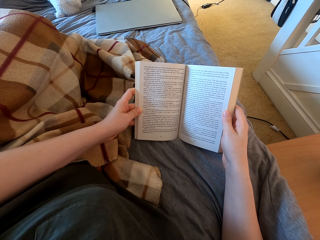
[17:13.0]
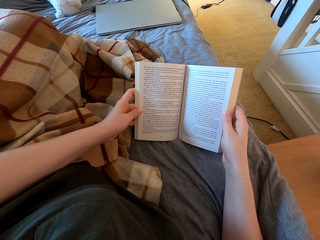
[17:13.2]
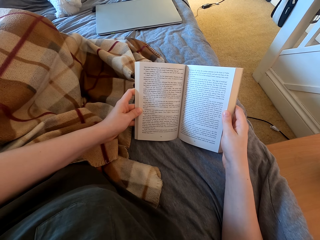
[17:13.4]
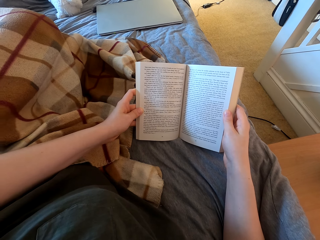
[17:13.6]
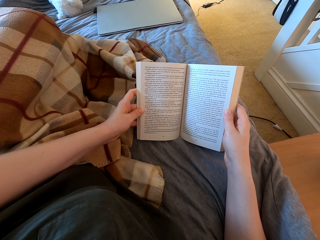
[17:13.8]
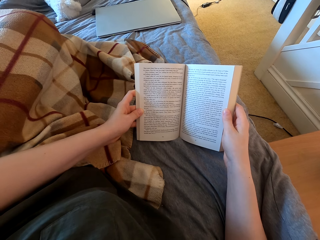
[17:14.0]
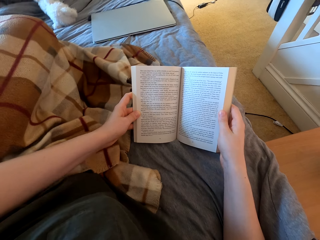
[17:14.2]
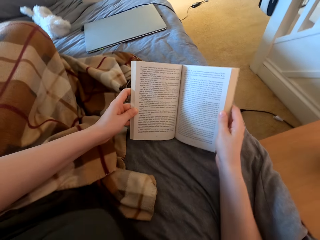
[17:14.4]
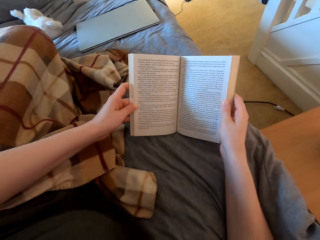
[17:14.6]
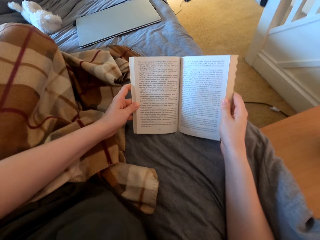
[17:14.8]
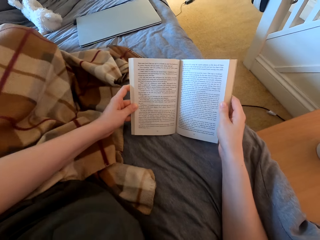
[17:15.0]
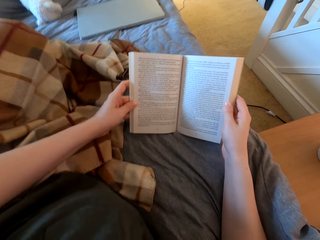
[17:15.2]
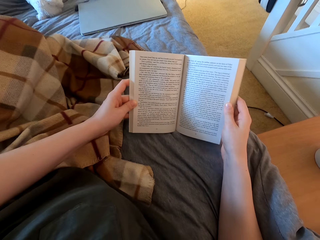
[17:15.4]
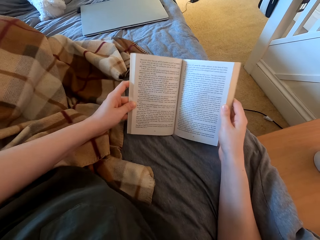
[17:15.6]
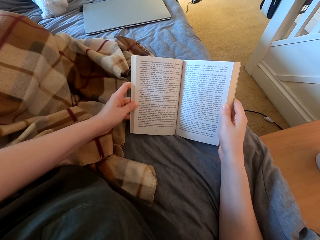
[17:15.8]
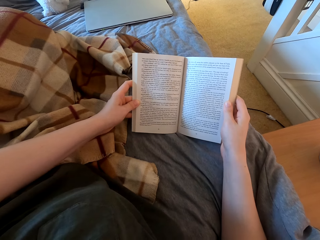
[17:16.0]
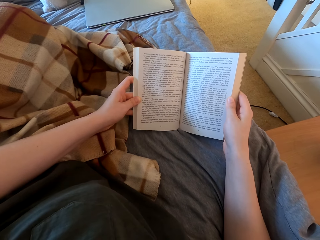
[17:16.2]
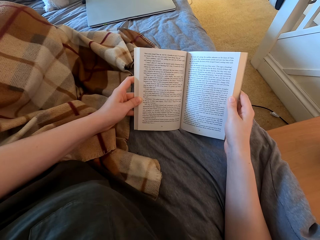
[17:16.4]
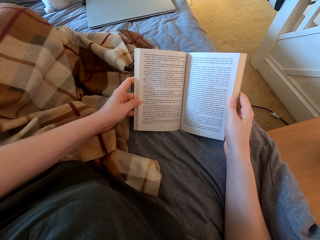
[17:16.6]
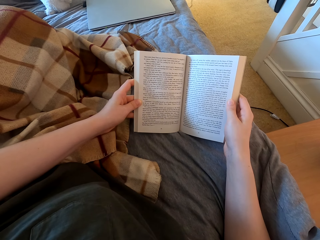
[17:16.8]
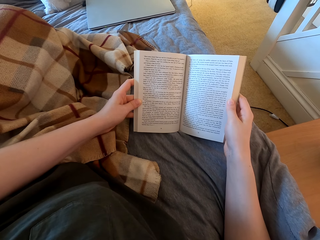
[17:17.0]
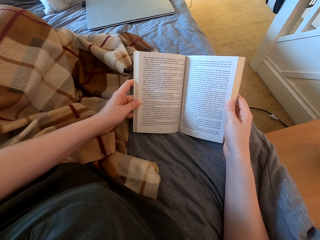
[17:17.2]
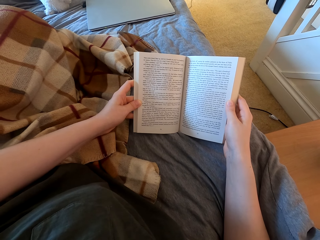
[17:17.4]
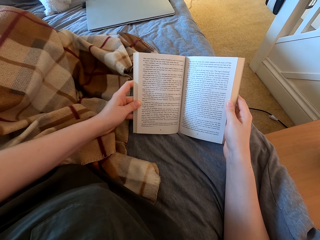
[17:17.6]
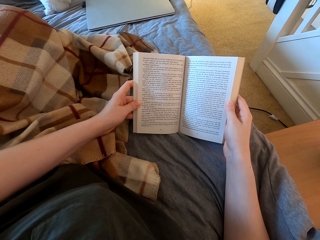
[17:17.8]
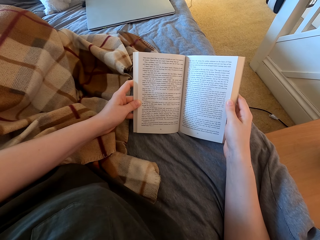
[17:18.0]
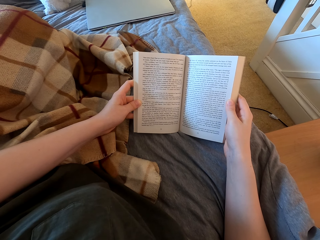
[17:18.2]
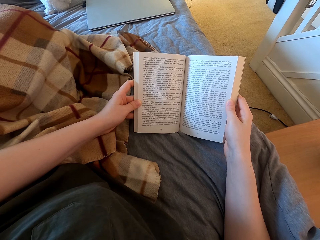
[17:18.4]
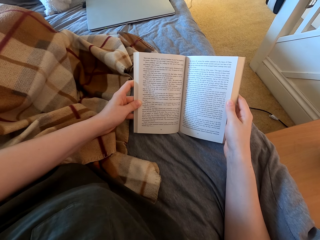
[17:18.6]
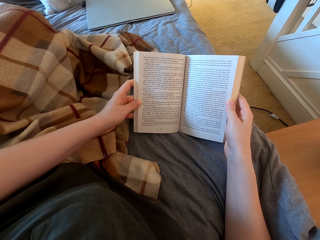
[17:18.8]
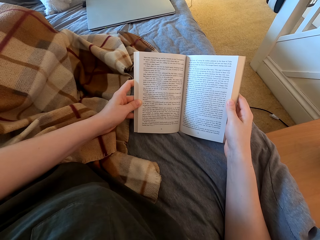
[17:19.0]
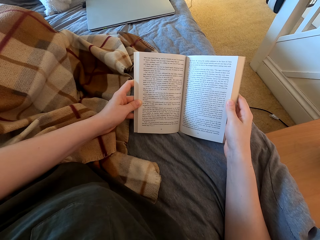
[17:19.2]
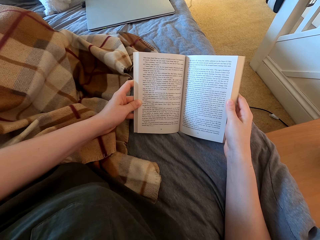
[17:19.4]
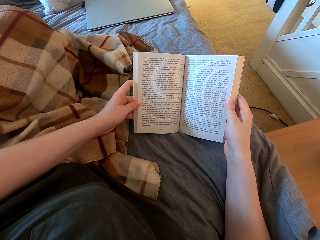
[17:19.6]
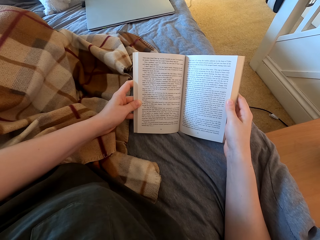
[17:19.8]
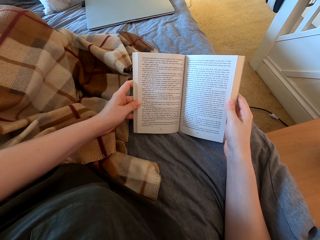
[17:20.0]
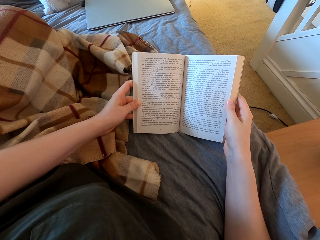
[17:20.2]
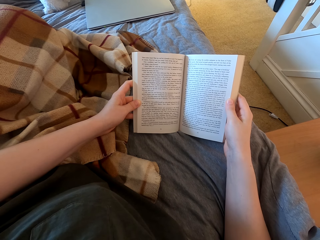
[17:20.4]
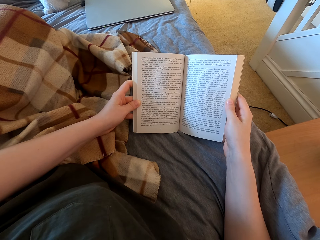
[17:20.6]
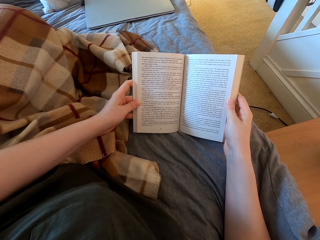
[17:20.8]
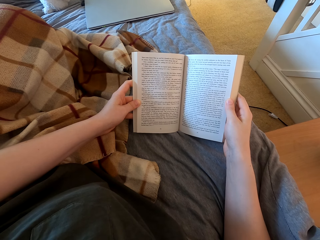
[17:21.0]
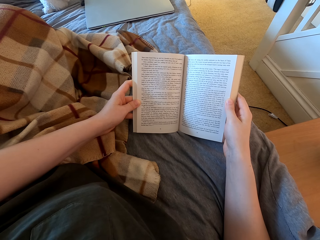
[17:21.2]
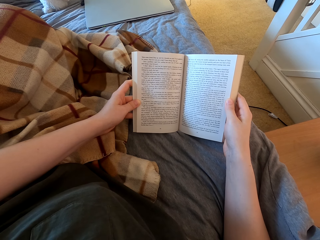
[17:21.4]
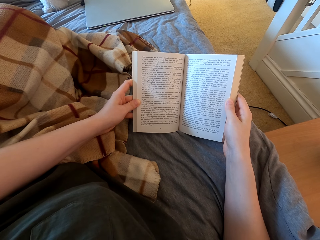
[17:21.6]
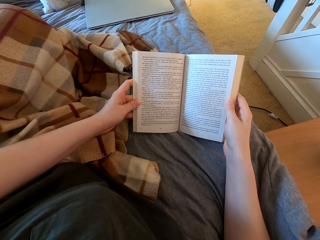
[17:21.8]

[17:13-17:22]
The camera wearer lifts the book. They read the book.

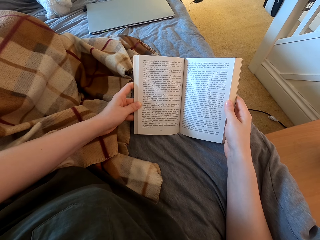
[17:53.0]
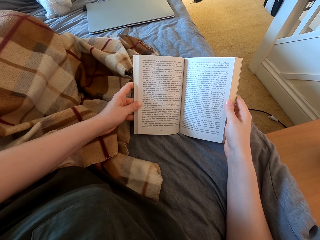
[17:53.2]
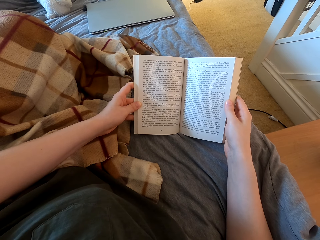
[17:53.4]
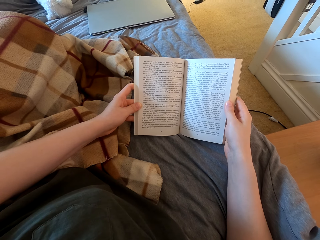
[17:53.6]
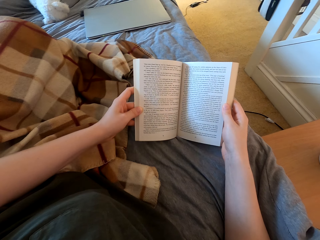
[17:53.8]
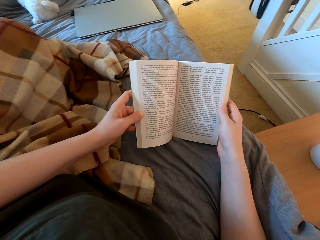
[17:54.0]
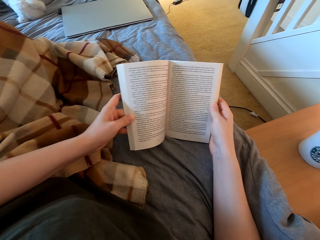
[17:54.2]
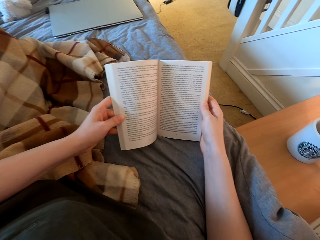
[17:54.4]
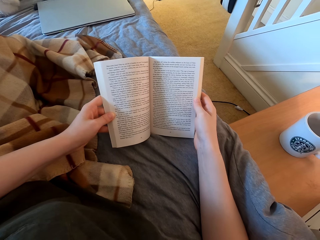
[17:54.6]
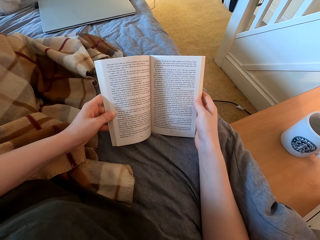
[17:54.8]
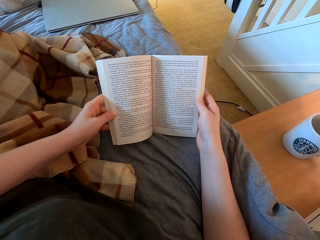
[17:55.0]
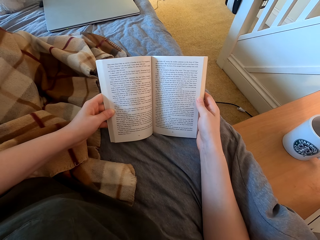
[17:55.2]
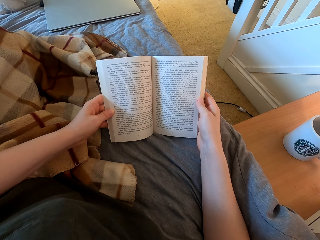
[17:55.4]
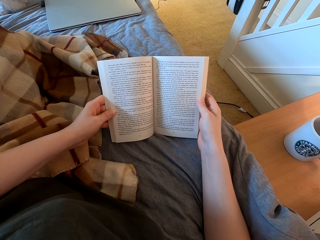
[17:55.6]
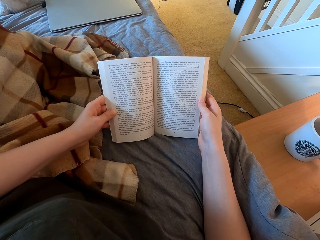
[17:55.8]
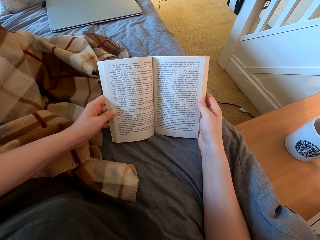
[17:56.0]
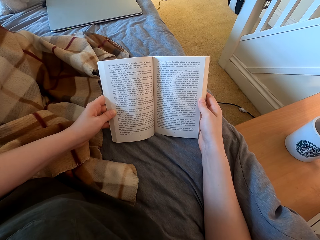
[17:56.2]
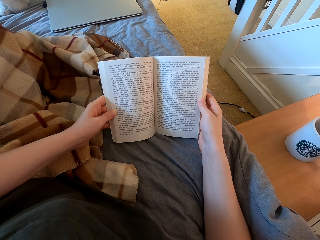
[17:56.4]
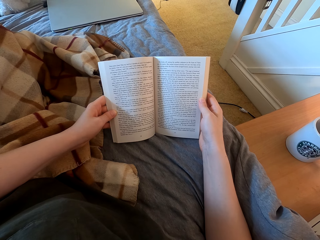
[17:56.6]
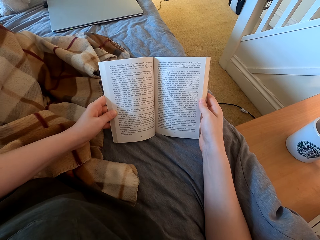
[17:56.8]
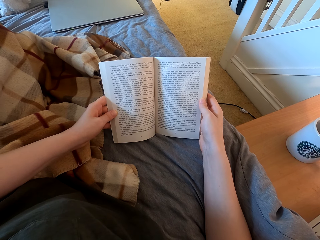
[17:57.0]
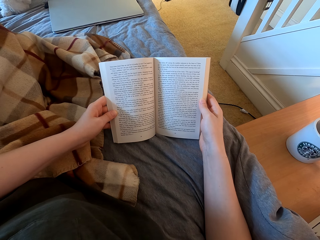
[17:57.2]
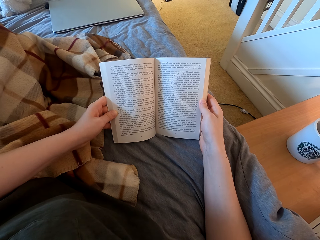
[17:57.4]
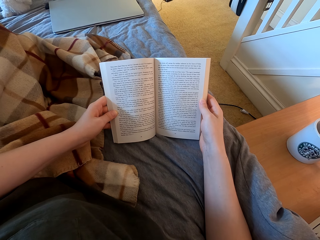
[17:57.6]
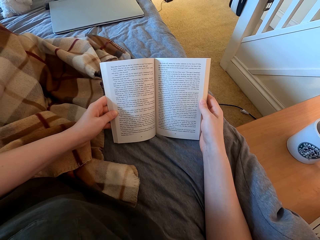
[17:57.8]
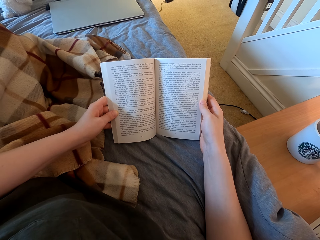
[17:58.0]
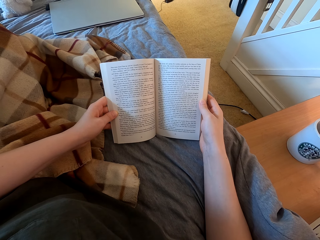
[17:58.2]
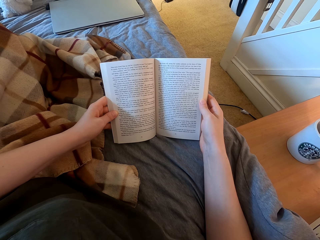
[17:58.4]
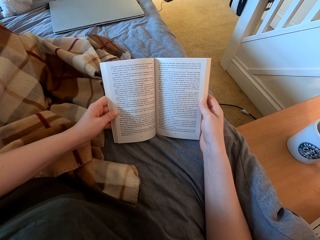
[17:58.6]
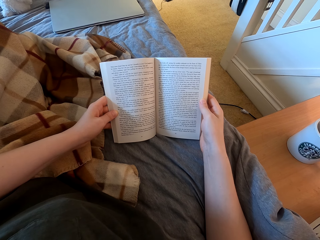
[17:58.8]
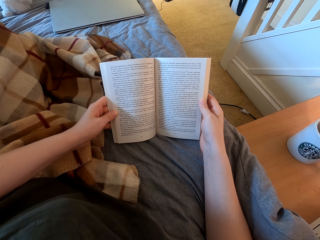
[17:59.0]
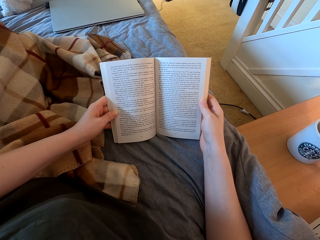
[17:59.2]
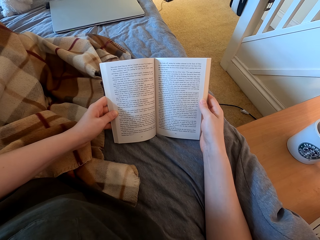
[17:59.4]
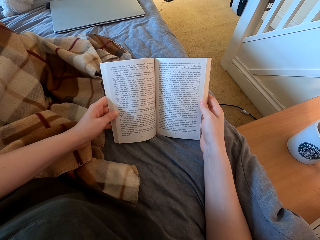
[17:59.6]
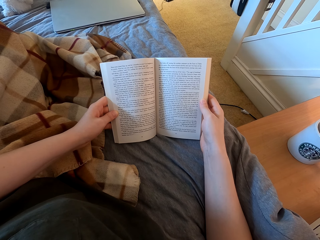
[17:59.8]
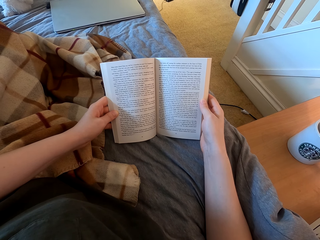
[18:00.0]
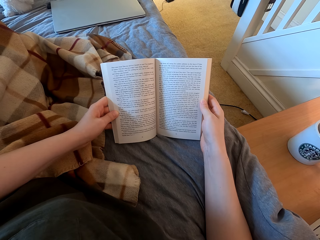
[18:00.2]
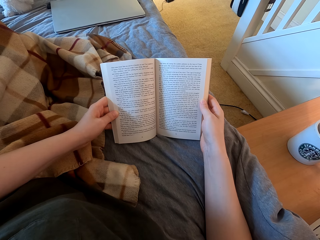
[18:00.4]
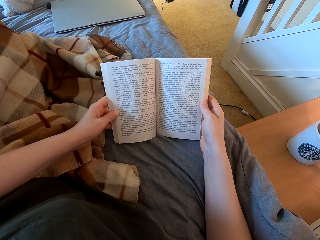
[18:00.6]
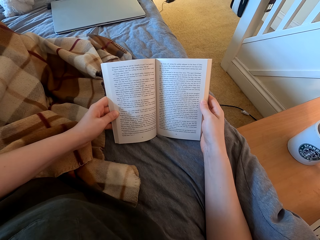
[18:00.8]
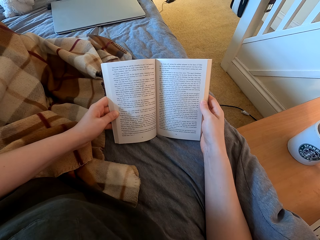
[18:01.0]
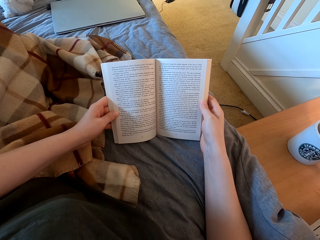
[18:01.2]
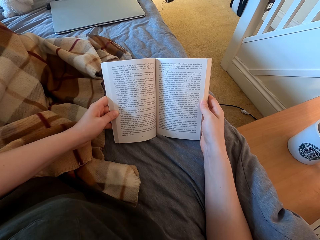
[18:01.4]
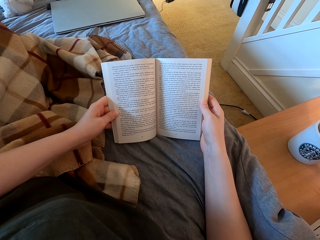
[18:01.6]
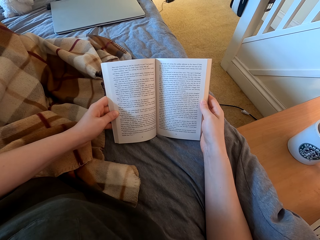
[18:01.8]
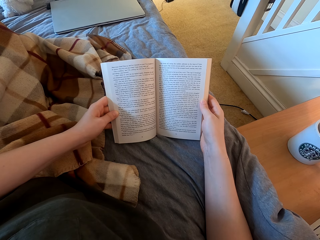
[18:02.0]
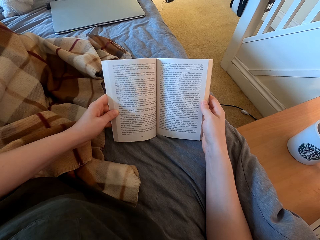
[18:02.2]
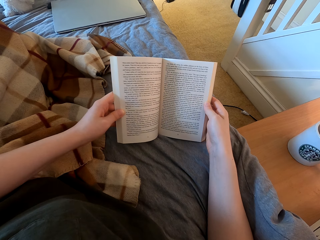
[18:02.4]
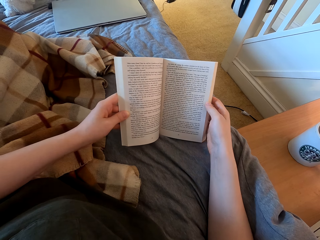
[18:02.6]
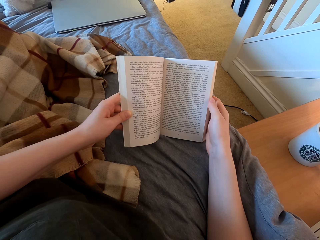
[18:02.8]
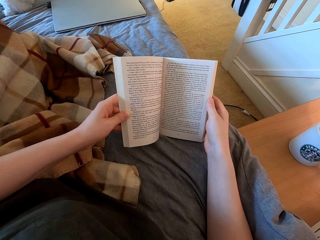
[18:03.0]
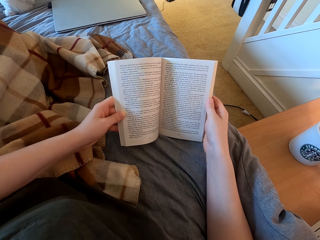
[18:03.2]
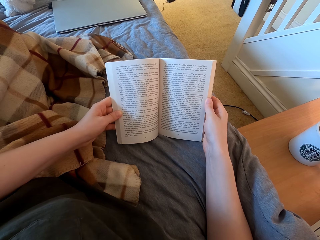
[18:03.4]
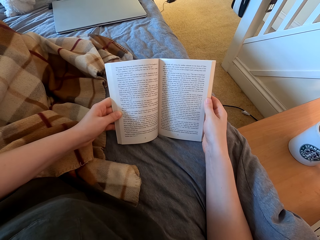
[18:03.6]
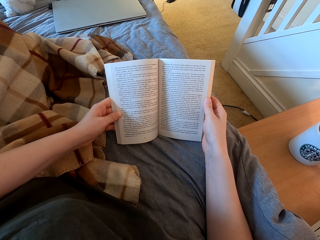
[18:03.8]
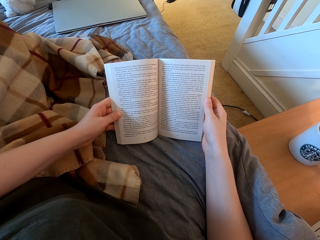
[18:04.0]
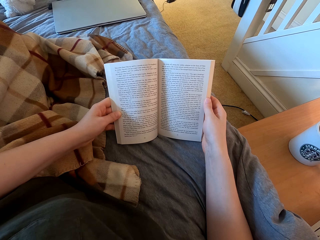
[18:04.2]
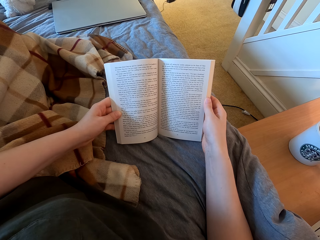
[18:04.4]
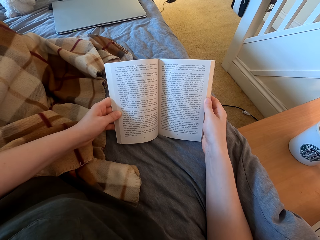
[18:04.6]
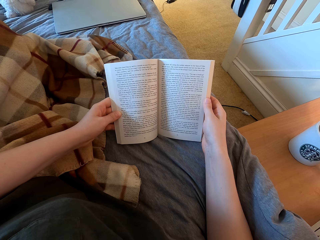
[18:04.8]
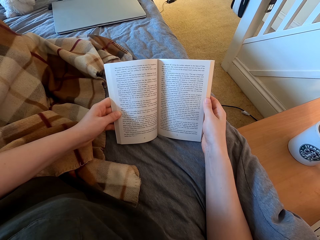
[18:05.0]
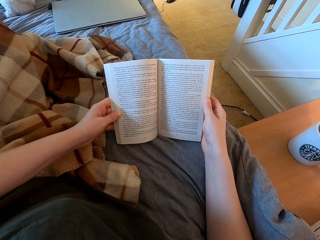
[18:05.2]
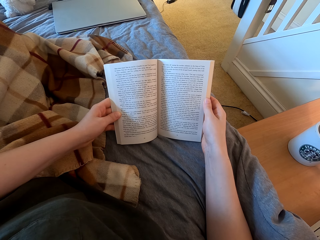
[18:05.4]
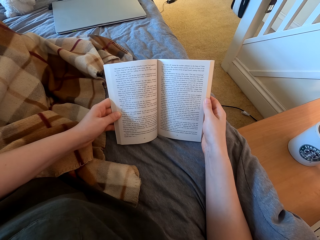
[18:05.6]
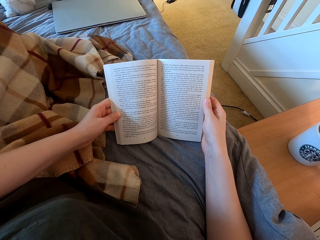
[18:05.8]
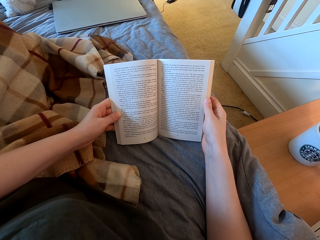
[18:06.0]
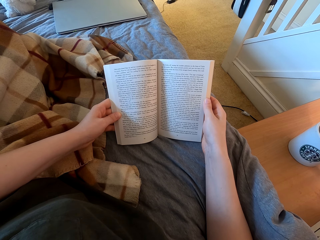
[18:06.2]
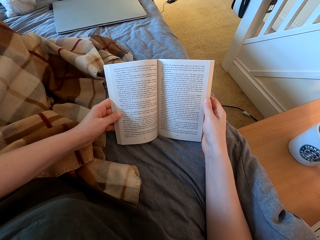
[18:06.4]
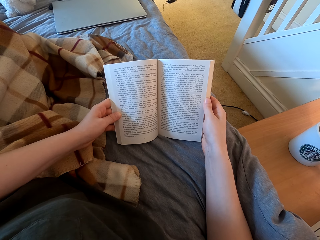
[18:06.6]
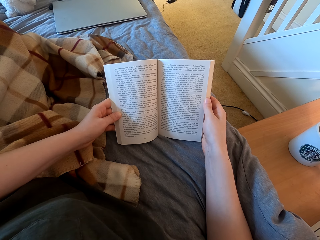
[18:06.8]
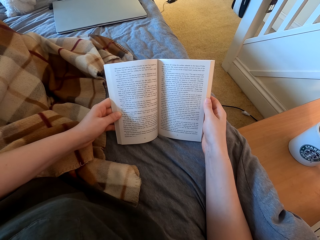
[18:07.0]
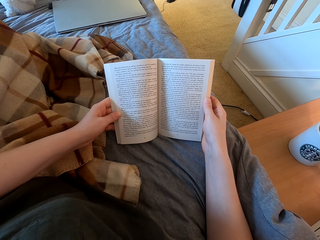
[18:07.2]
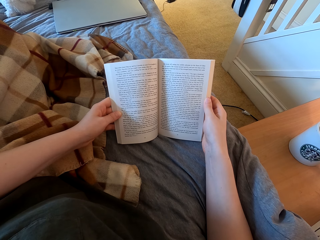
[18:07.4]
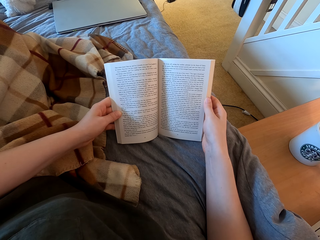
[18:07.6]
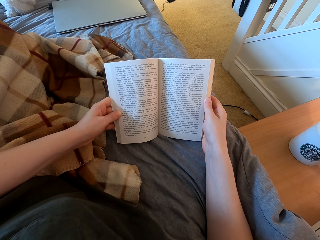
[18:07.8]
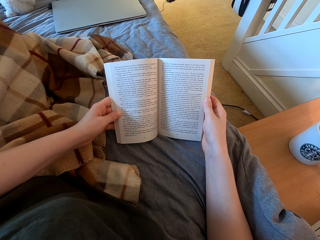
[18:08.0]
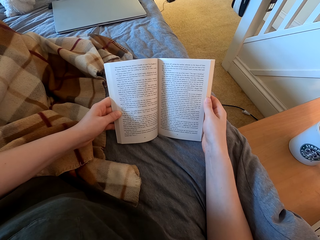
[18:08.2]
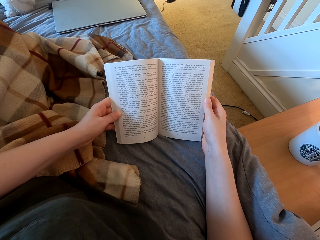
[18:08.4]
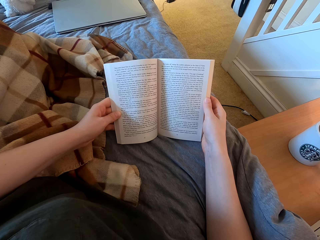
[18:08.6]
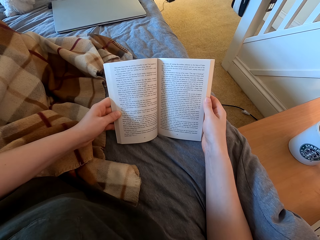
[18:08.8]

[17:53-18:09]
The camera wearer lifts the book. They read the book. They lift the book. They read the book.
